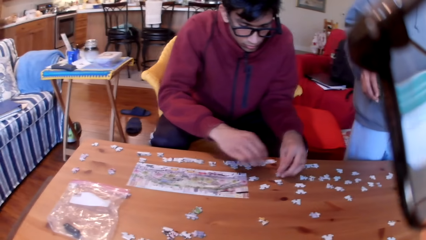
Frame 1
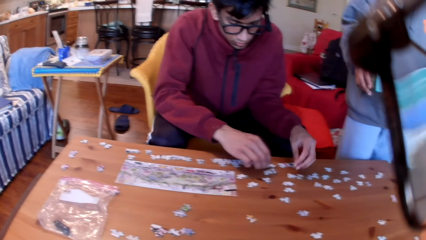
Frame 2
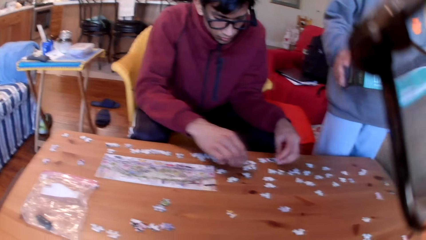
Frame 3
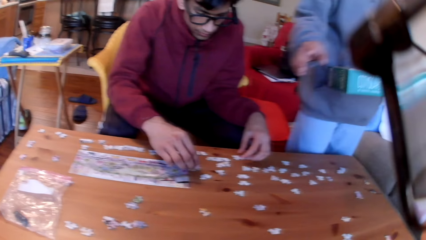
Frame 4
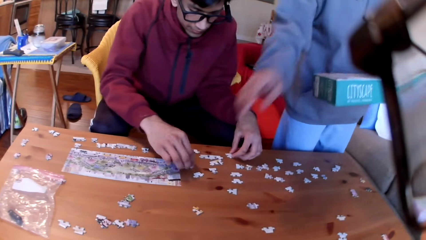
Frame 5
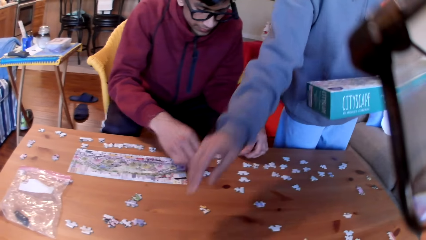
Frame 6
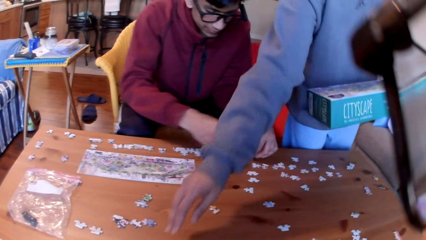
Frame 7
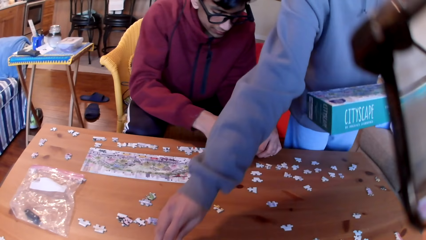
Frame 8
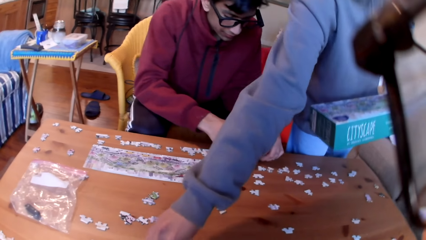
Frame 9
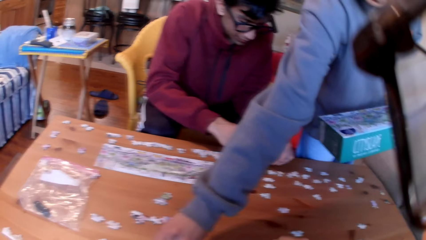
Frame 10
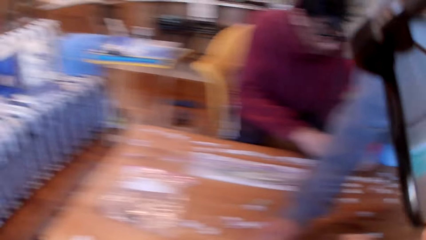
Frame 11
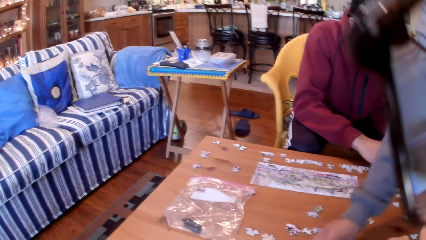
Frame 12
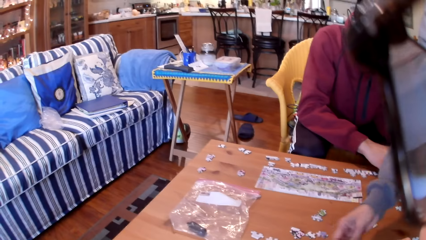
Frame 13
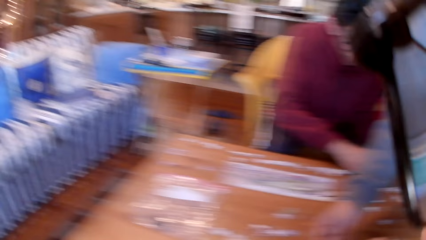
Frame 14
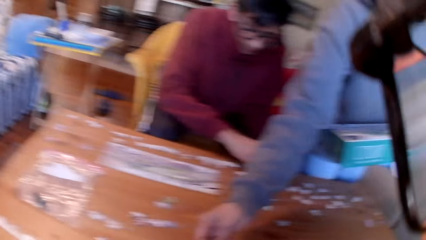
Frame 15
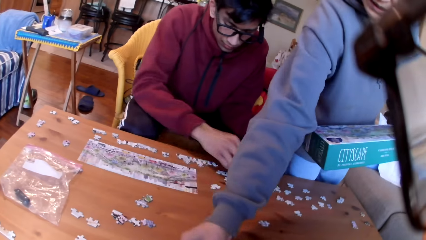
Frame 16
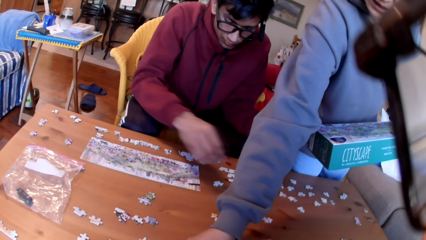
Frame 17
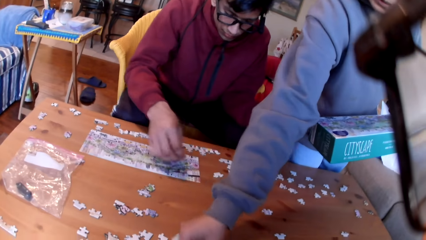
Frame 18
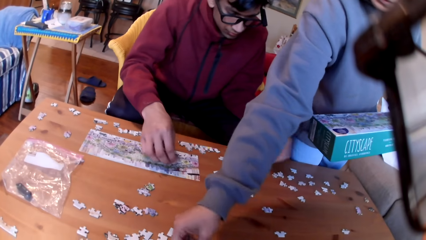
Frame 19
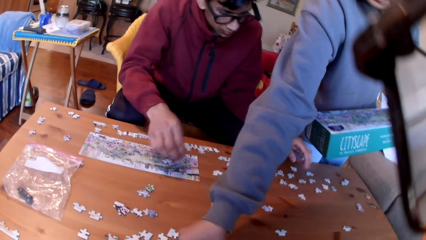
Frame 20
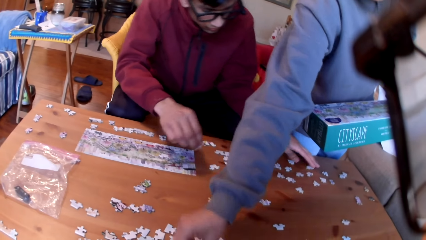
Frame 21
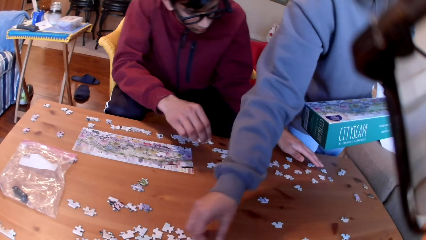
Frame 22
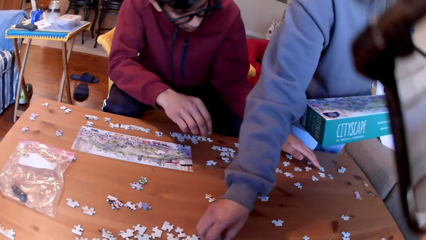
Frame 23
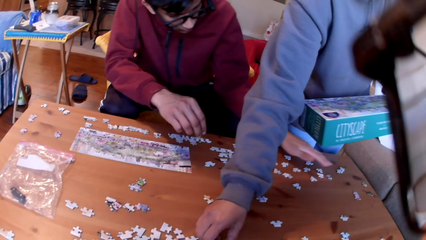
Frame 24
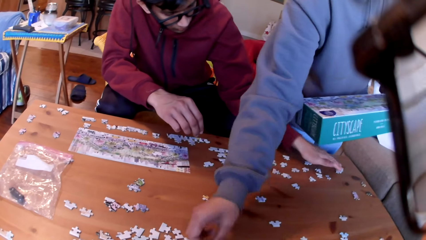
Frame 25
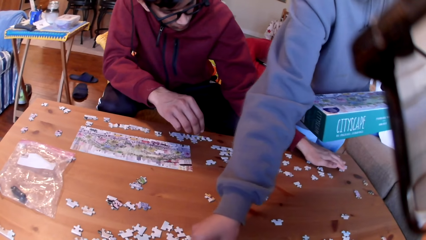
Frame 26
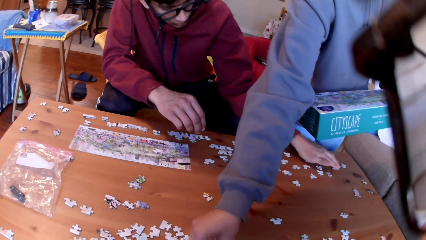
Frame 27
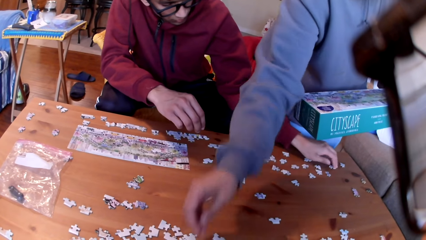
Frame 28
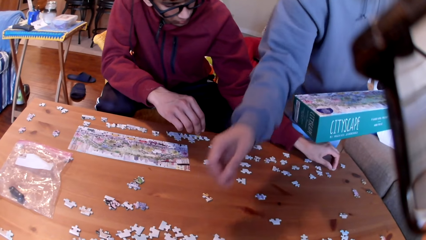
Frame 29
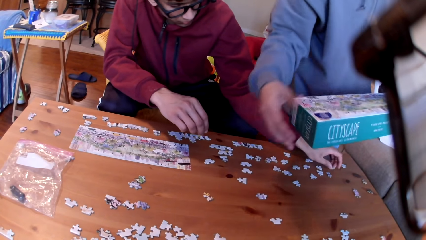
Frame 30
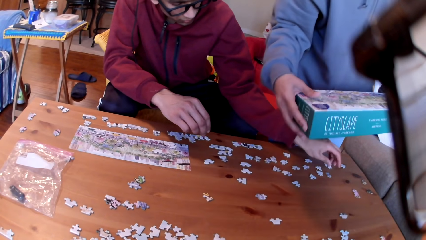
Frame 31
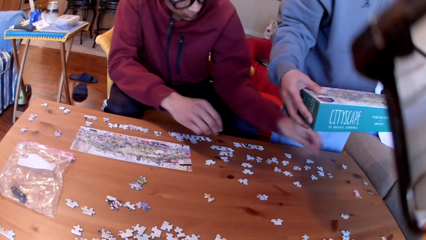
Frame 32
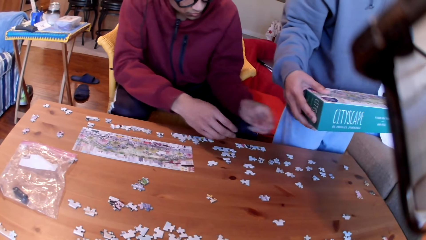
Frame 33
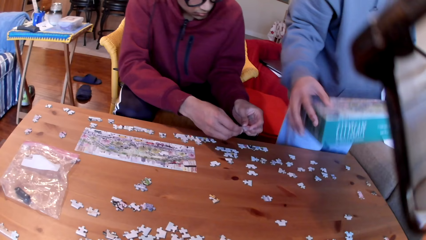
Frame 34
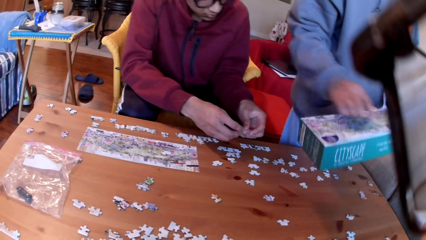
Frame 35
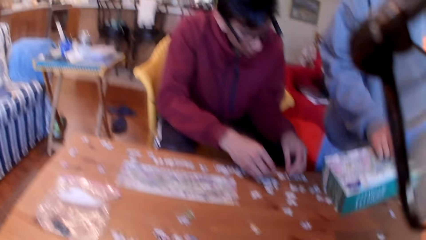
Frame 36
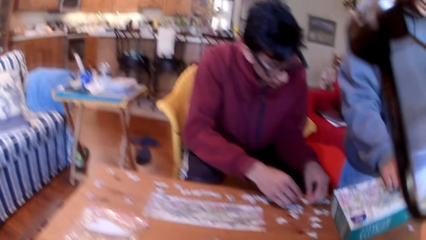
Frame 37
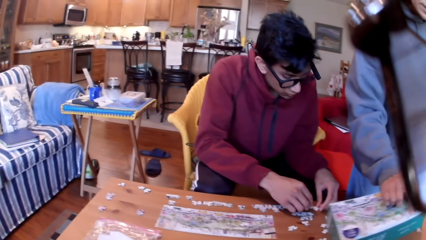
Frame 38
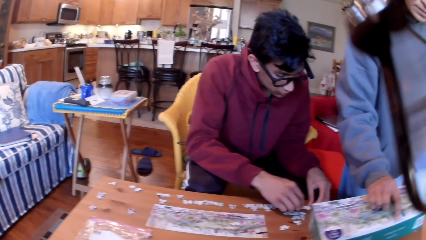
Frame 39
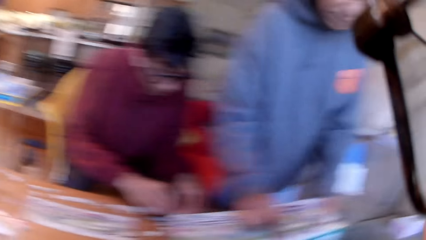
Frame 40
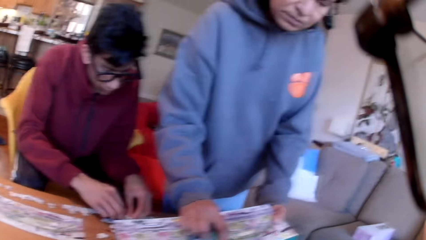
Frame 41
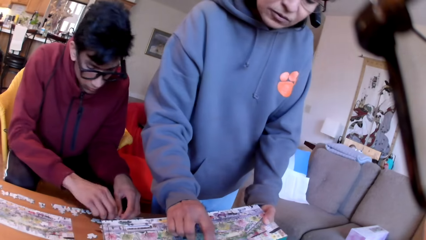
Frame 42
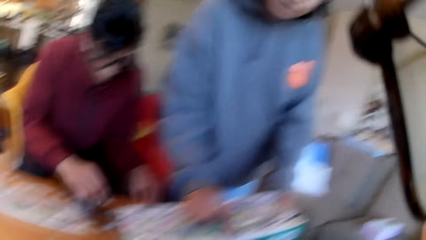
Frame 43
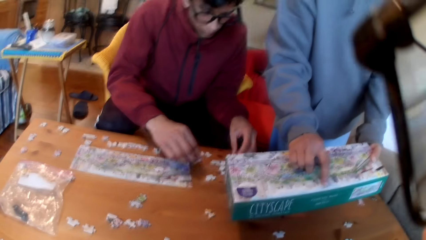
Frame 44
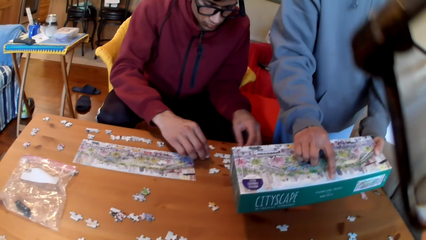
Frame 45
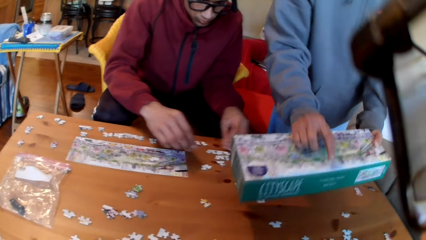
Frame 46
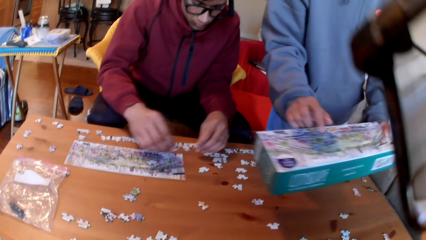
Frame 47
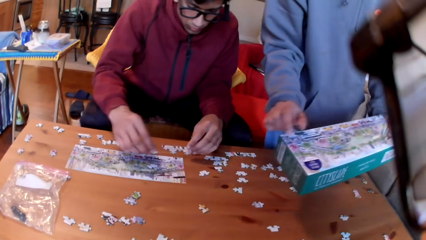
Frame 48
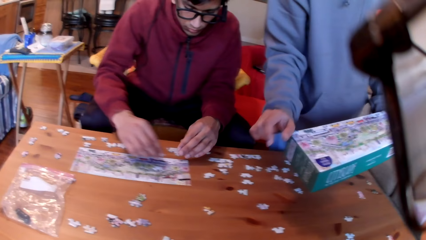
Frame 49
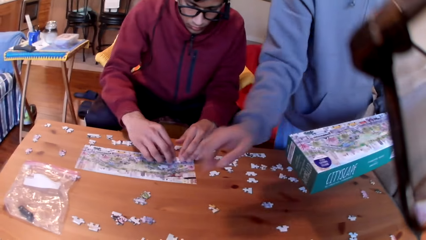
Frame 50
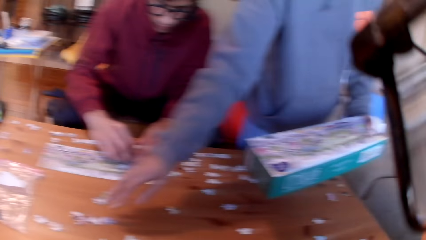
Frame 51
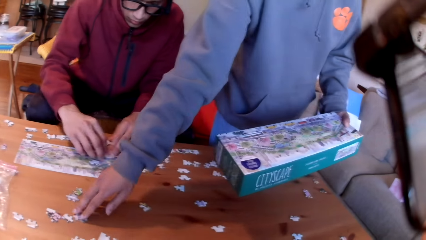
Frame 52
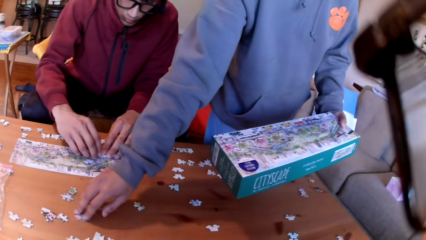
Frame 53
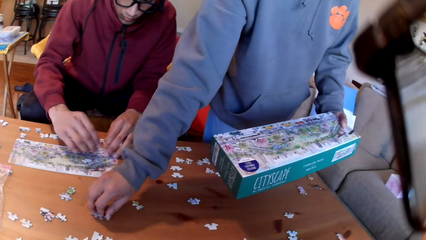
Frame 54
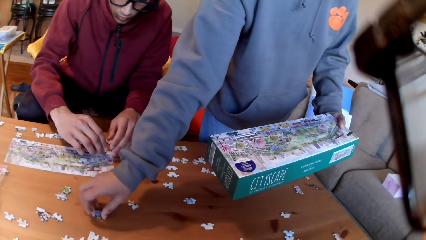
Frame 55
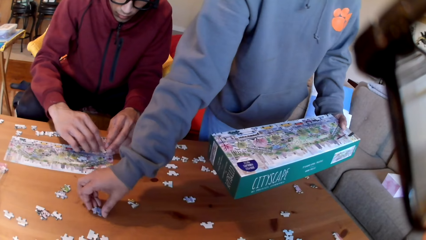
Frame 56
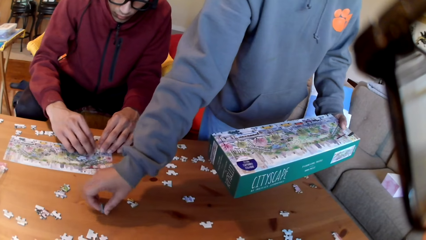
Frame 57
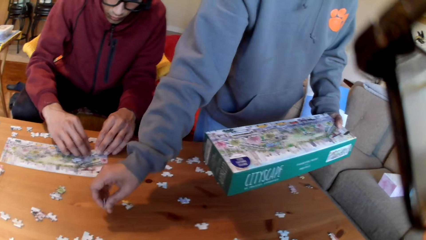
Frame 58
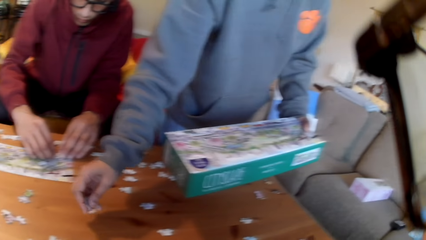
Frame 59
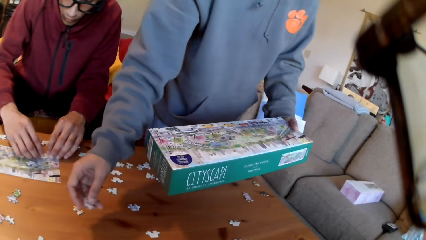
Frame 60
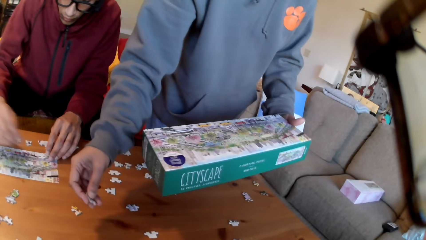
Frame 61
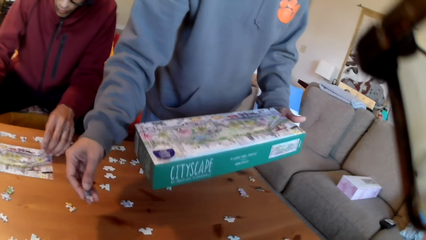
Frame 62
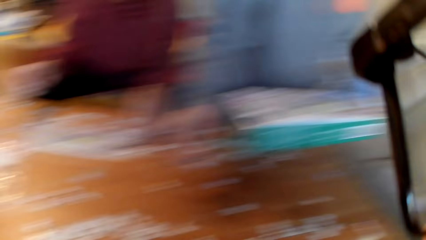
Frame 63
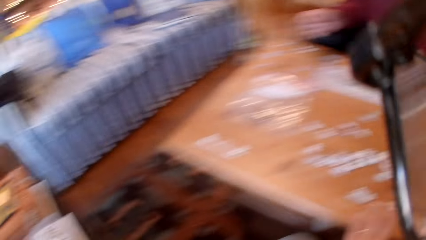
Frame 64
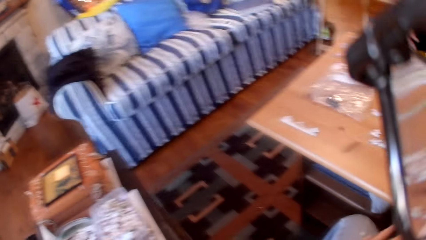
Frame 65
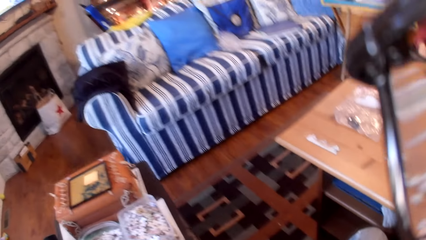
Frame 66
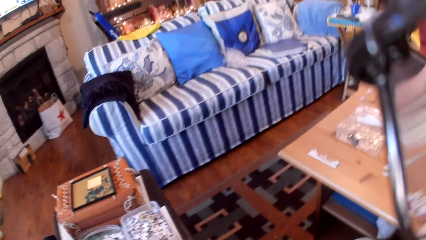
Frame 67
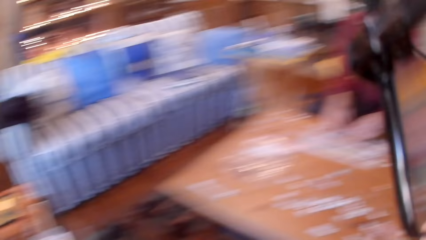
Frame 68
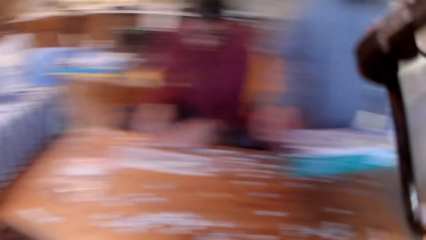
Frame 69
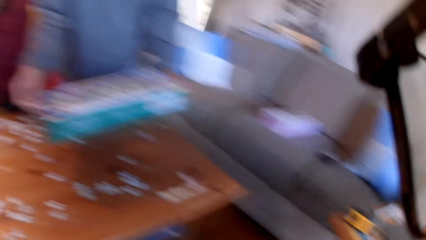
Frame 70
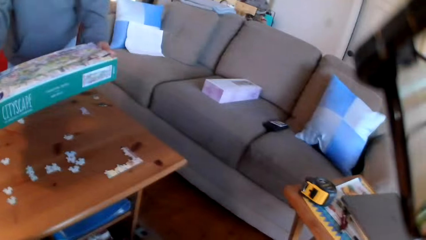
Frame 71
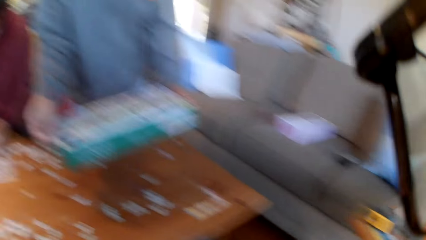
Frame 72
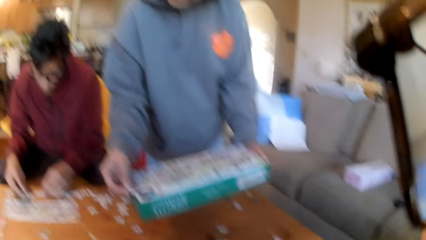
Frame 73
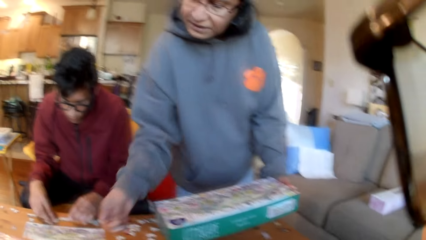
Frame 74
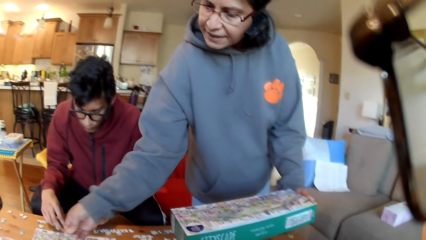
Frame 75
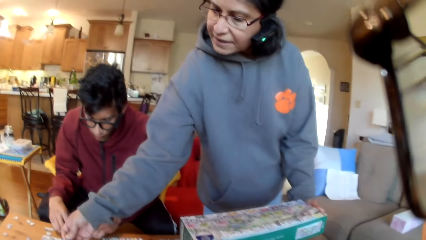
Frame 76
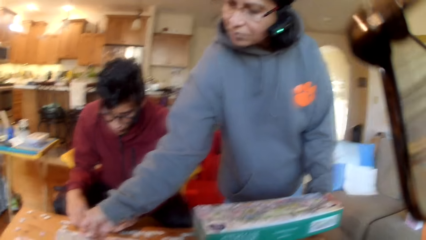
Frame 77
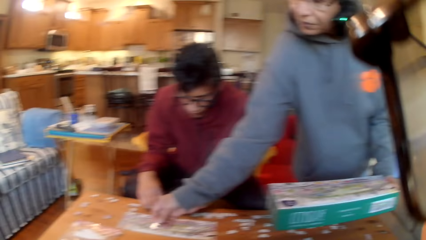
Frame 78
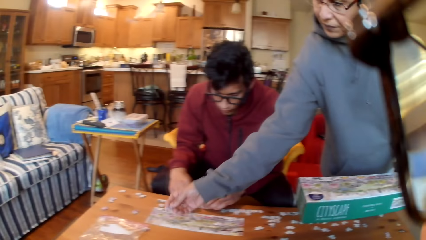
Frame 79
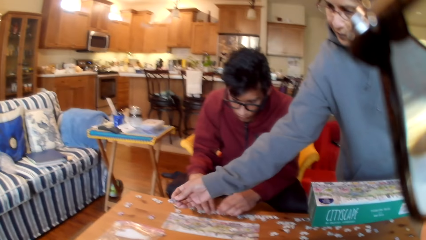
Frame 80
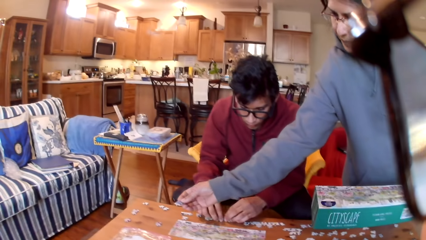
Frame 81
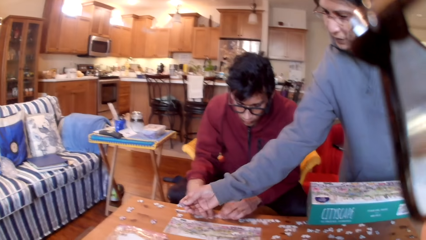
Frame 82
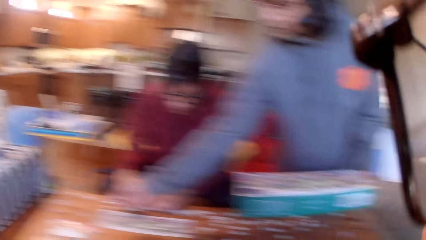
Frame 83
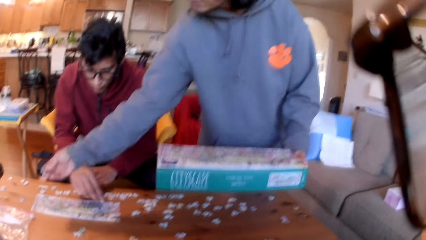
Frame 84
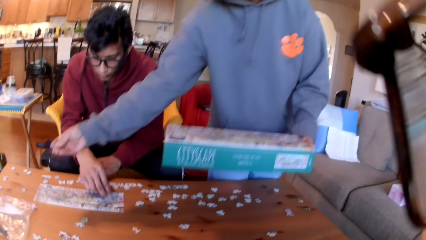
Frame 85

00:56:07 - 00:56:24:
A woman touches the puzzles. The woman picks the jigsaw puzzles from the table. A man takes a puzzle and puts the puzzles together. The woman points at the box in her hand. The woman shows the camera wearer the box. The woman takes a box. The woman picks the jigsaw puzzles on the table. The camera wearer looks around the house. The woman converses with the camera wearer. The woman moves the hand on the table.
